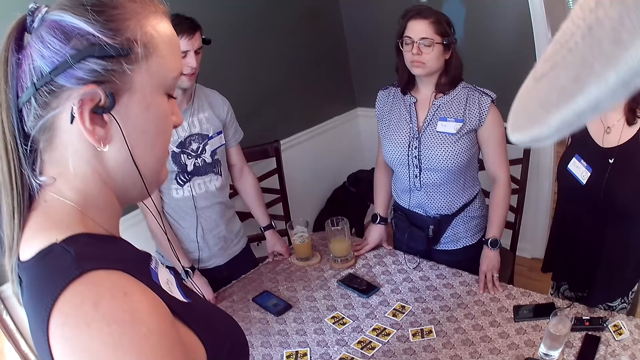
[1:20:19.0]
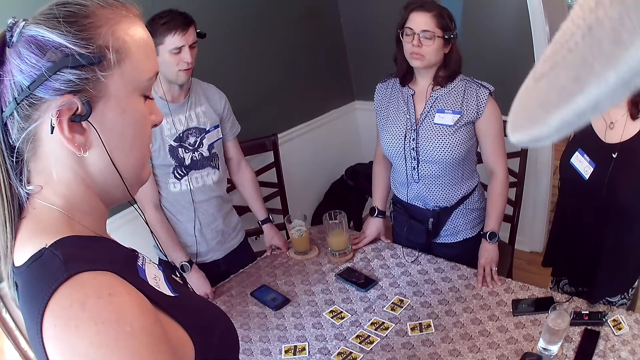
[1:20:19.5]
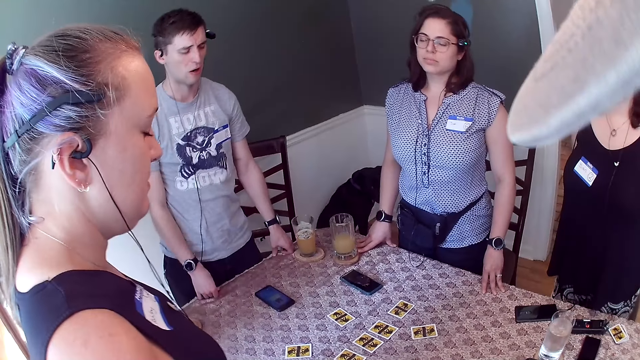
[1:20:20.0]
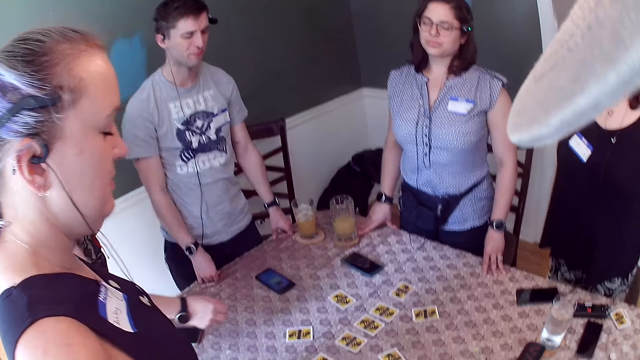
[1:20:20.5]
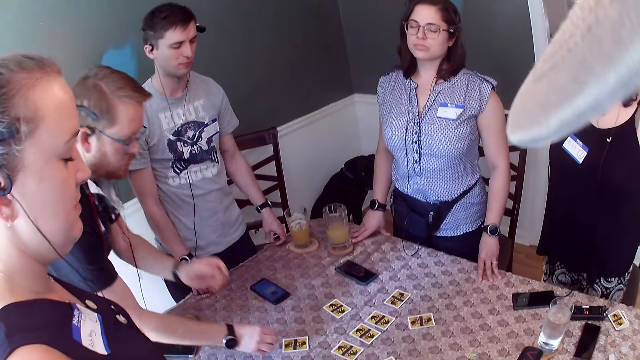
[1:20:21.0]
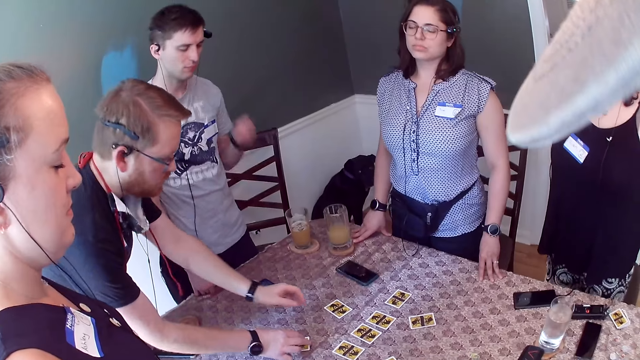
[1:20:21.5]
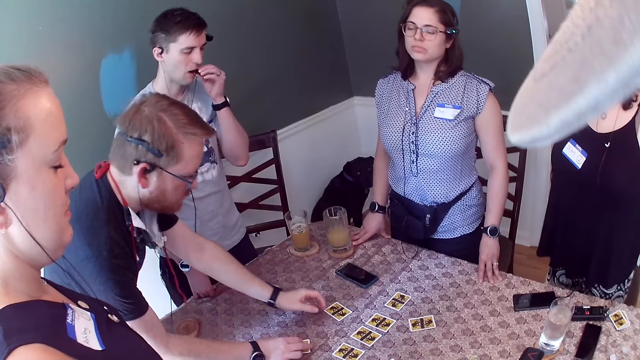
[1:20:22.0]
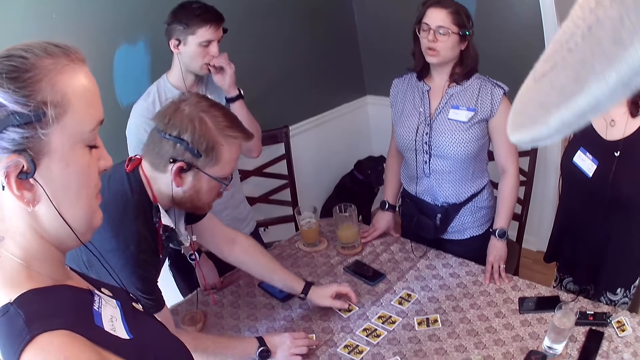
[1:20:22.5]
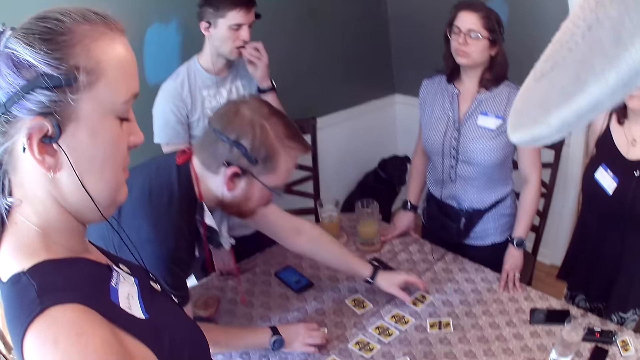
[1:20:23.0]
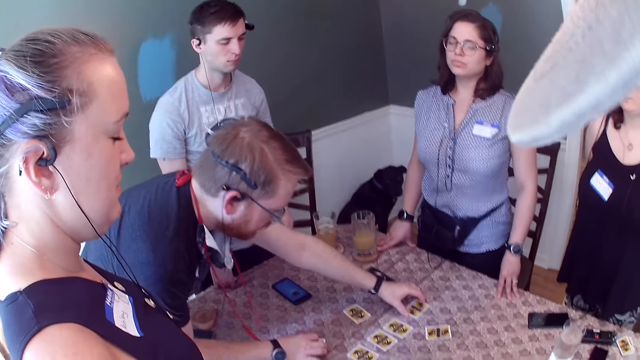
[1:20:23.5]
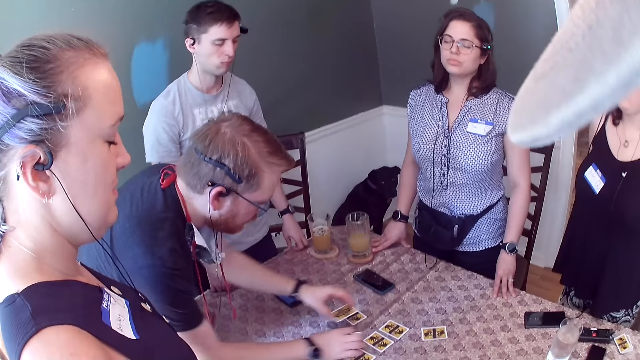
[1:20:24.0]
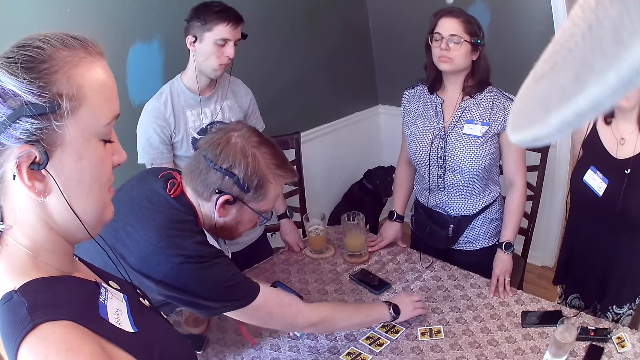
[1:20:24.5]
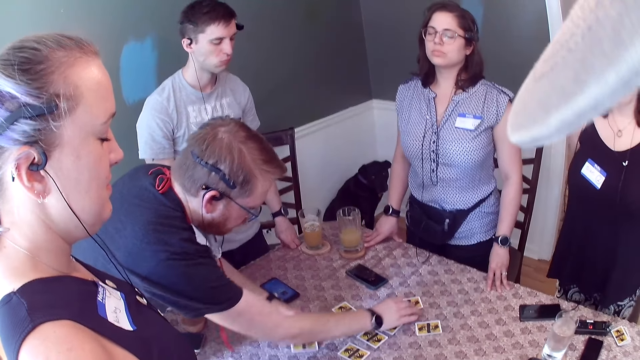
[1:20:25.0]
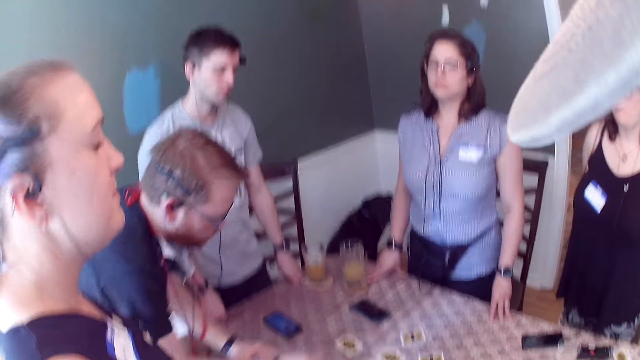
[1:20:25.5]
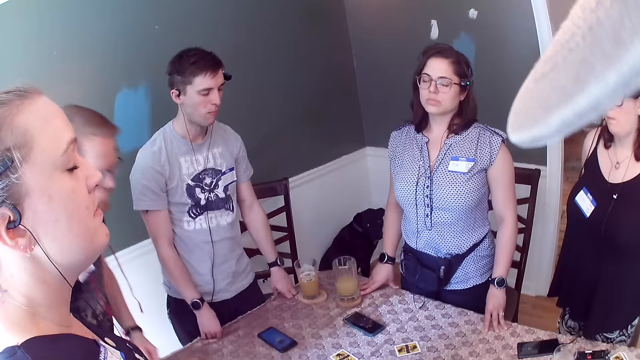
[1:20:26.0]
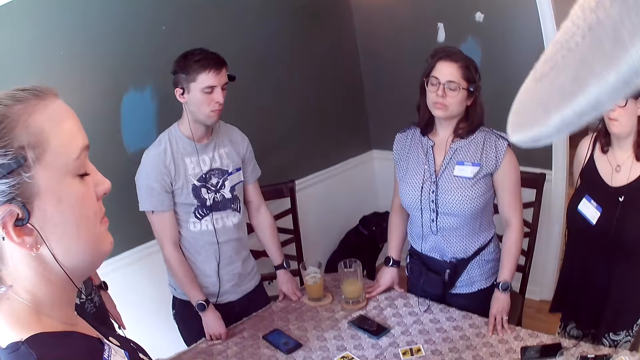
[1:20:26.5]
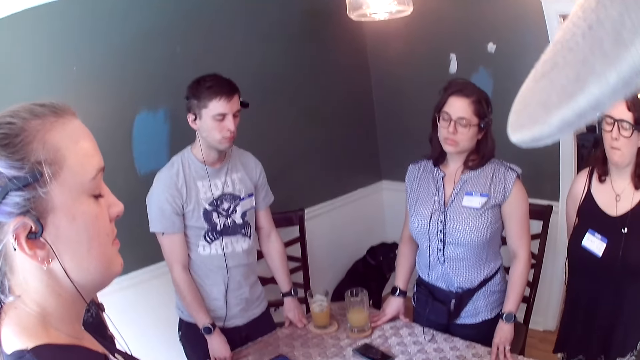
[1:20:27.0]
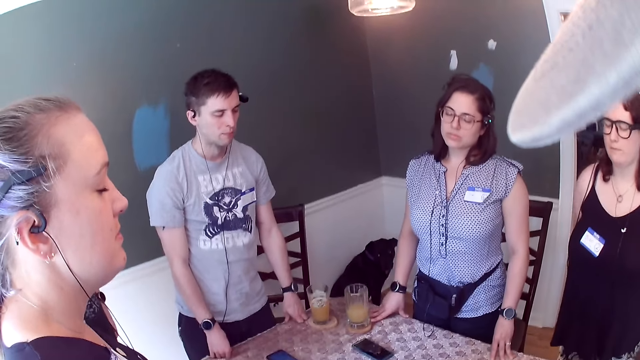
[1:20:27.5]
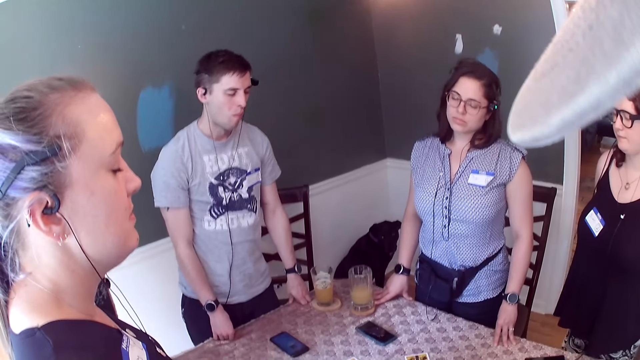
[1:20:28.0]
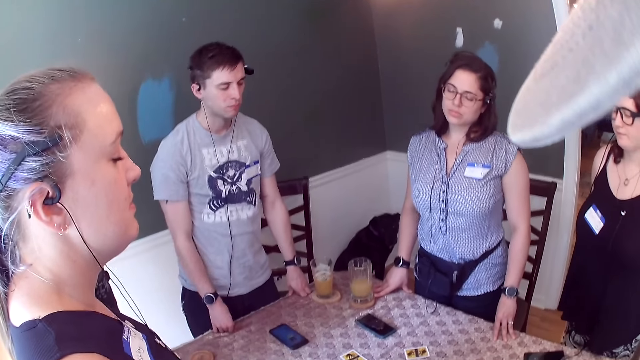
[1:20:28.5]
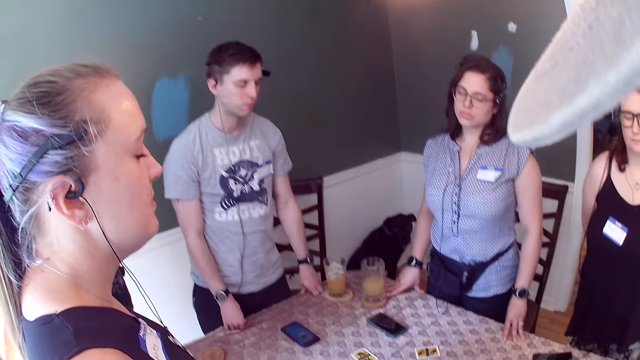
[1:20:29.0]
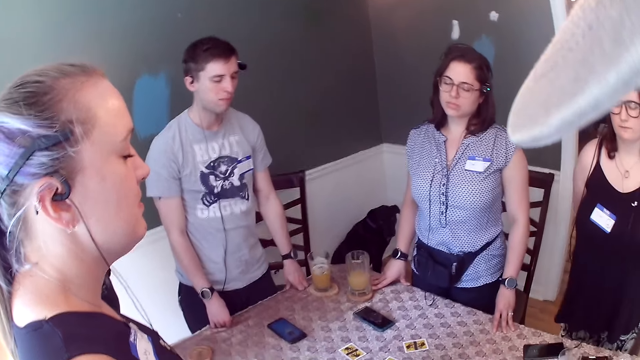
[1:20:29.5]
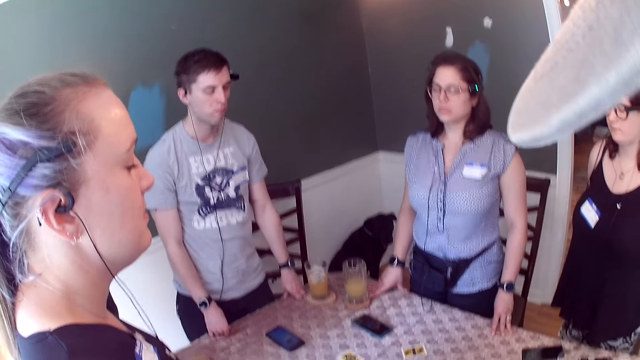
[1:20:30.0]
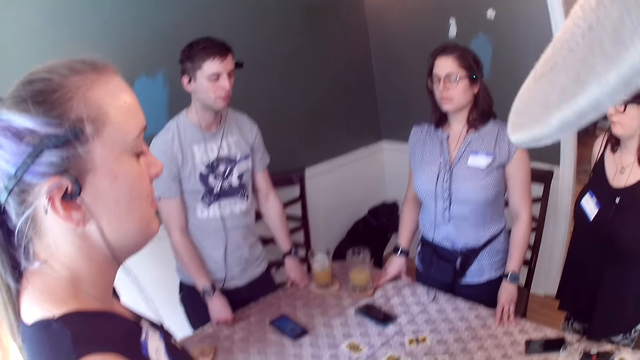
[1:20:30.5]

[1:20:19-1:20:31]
A man picks a card on the table with his right hand. The man picks a card on the table with his left hand. The man drops the card in his right hand on the table. The man drops the card in his left hand on the table.

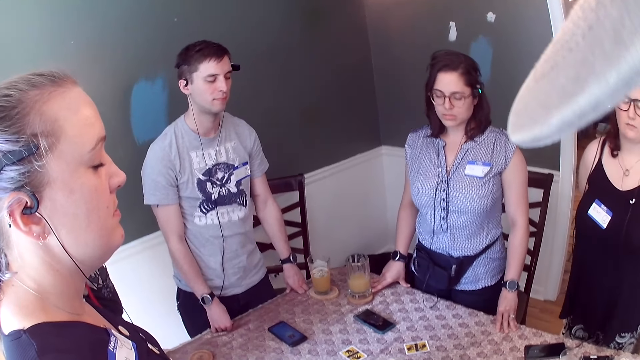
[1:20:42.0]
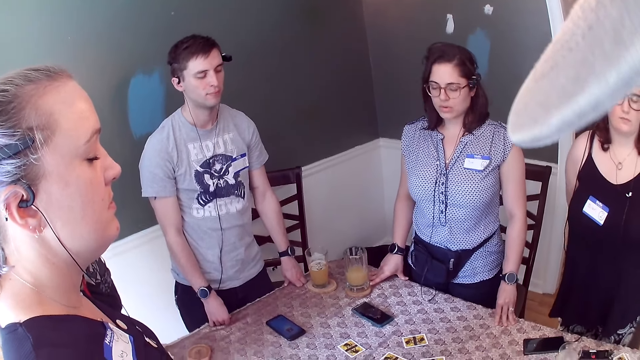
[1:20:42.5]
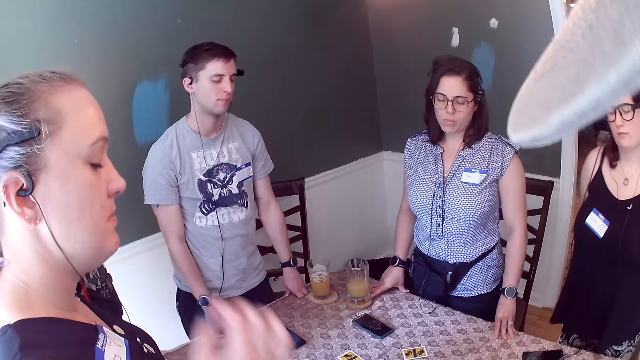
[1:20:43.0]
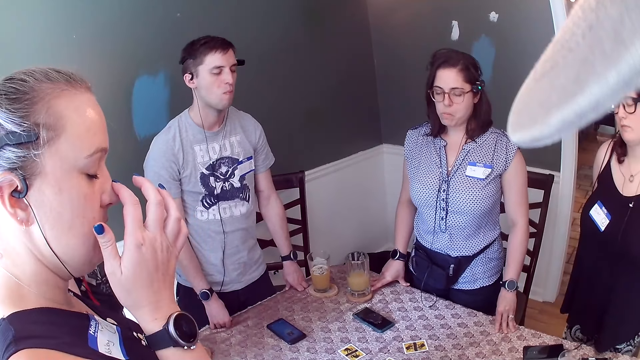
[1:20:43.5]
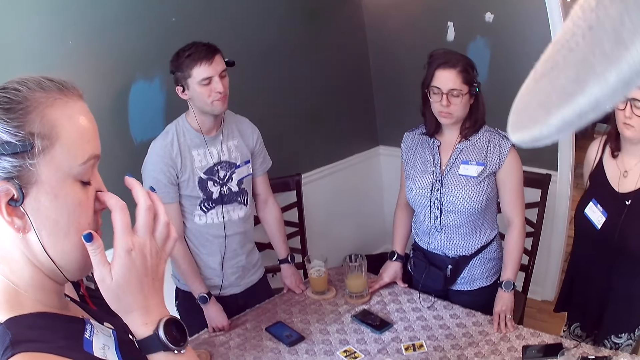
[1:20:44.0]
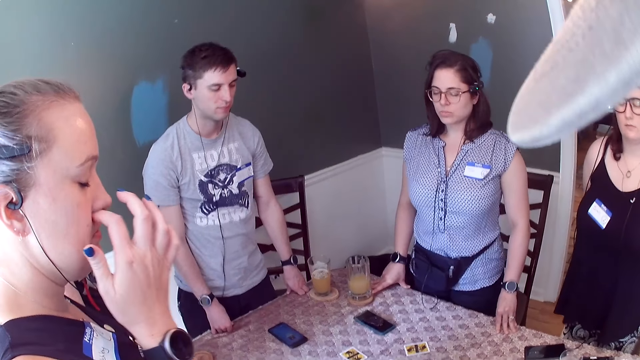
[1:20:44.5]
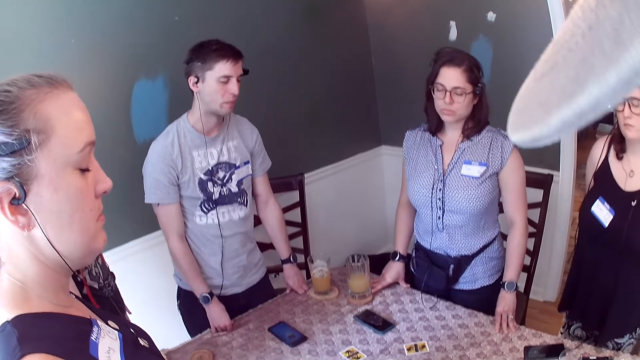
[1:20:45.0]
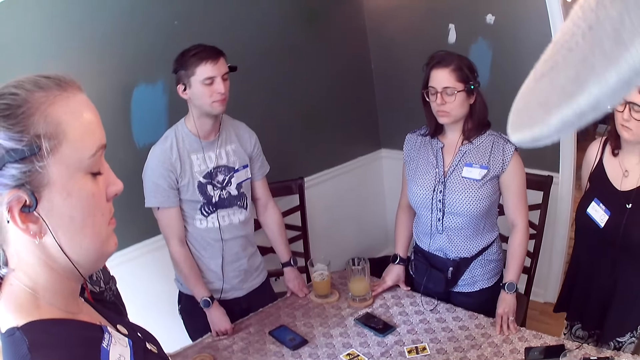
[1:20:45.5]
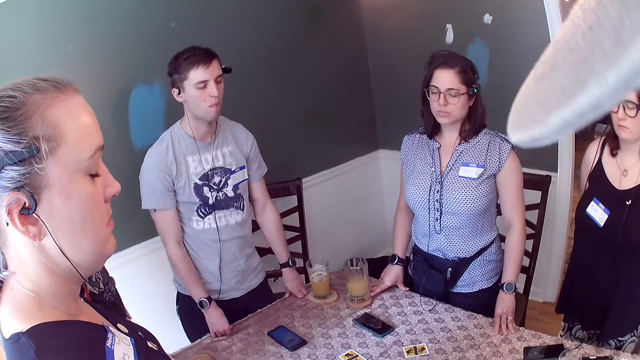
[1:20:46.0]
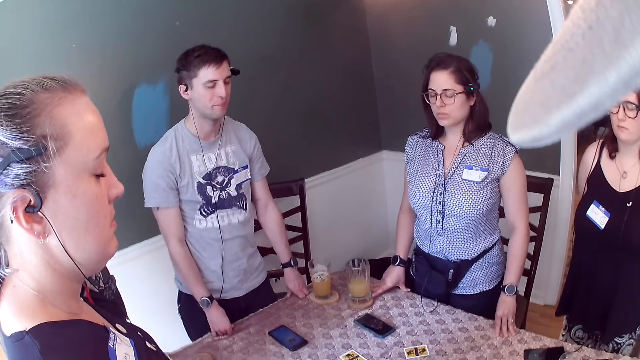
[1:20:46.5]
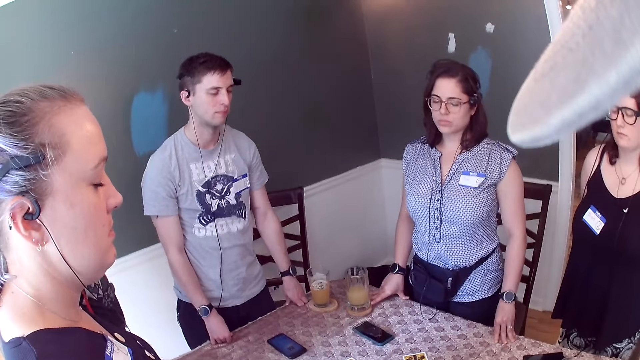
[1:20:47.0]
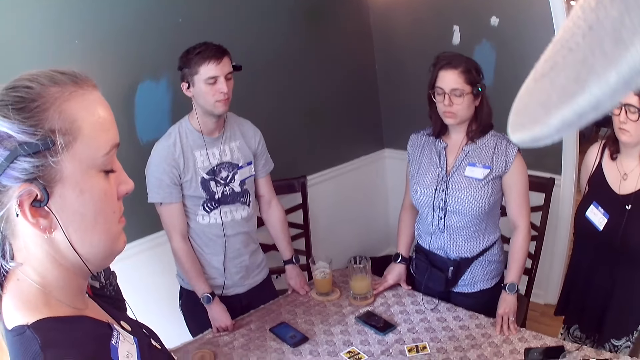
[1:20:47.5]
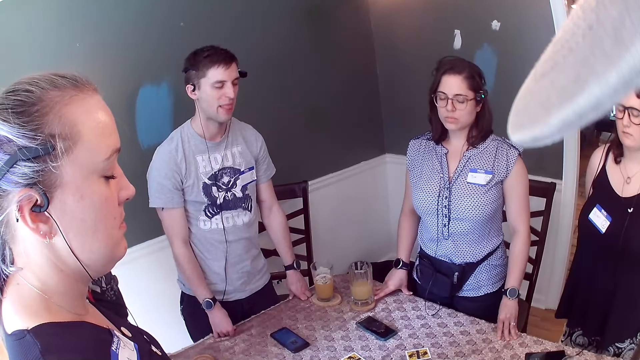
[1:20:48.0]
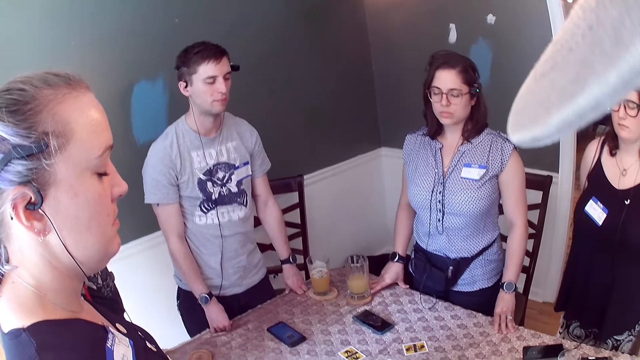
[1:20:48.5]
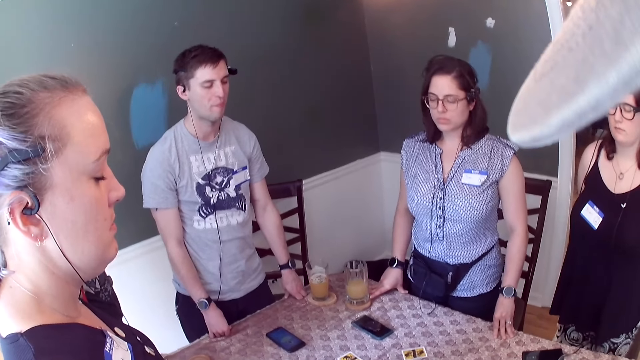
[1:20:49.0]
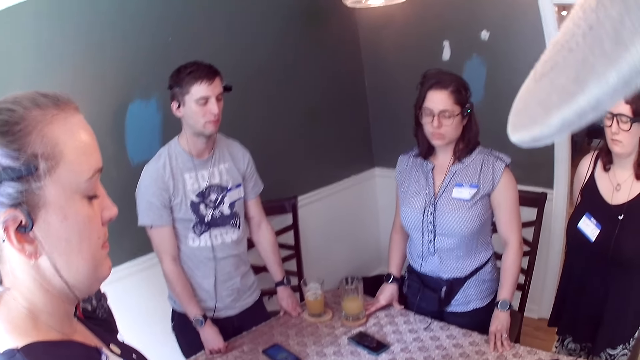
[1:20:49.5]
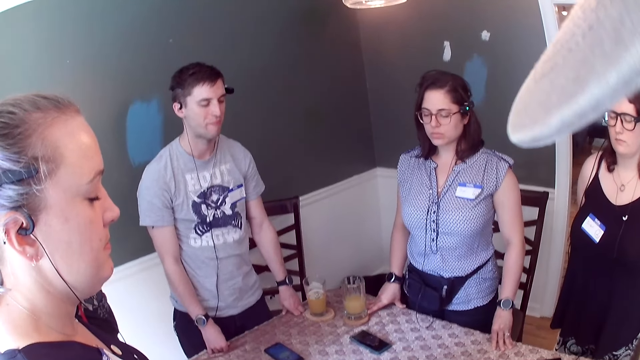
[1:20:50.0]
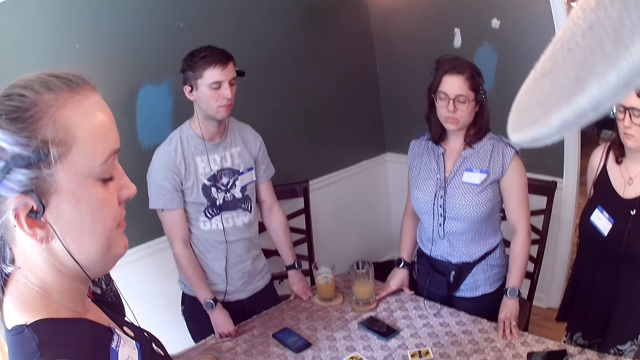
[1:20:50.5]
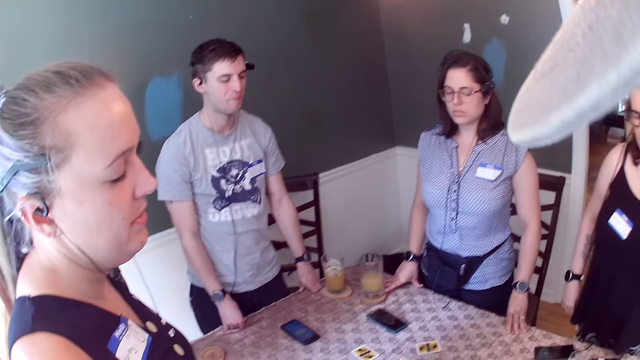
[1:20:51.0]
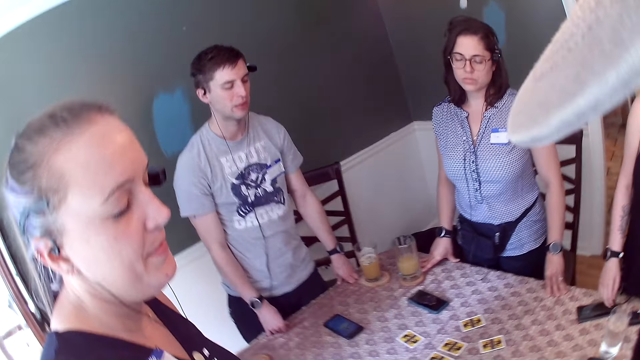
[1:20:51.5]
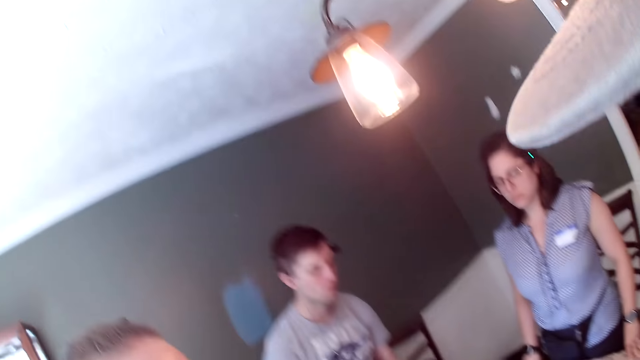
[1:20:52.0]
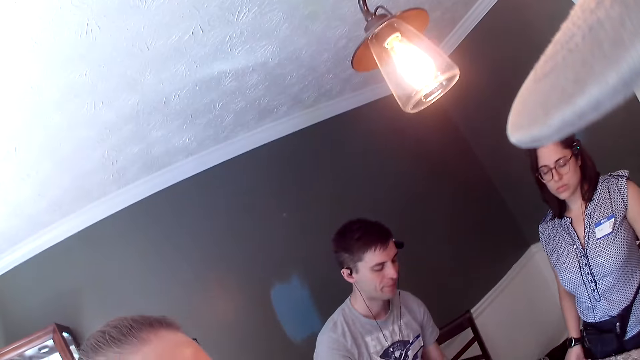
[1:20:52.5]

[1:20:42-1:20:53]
A woman touches her nose with her right hand.
